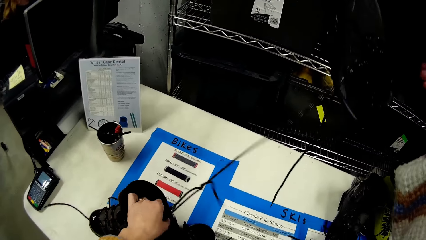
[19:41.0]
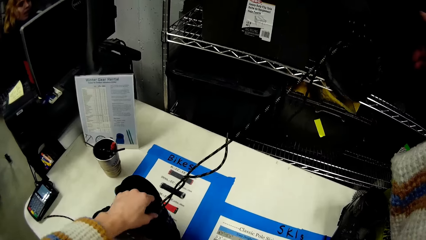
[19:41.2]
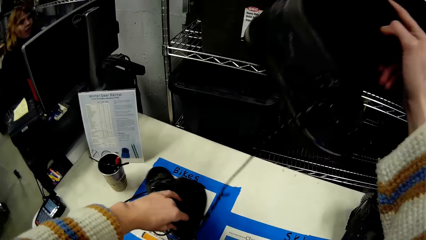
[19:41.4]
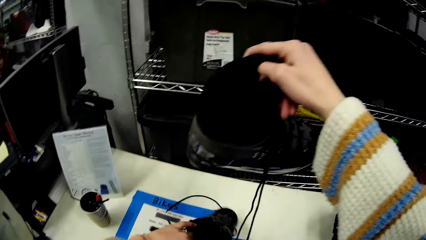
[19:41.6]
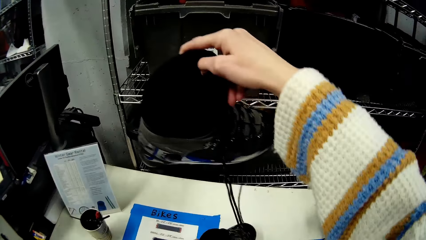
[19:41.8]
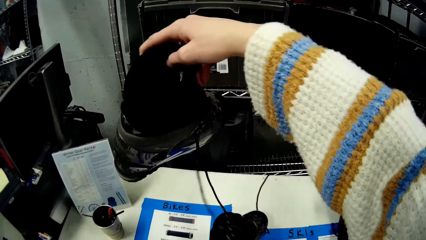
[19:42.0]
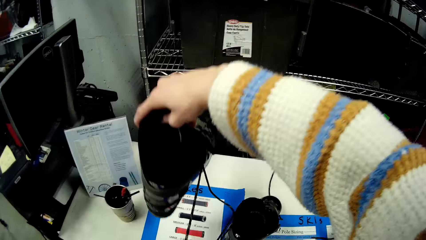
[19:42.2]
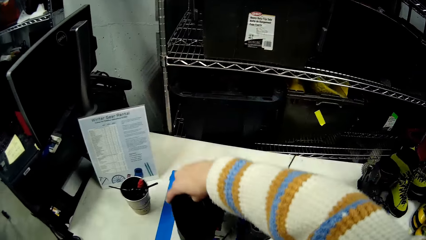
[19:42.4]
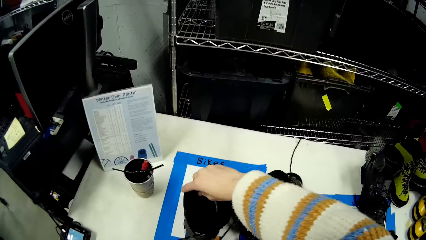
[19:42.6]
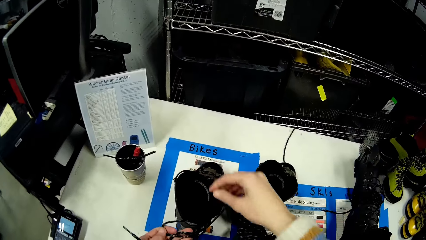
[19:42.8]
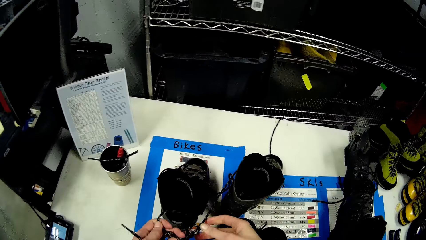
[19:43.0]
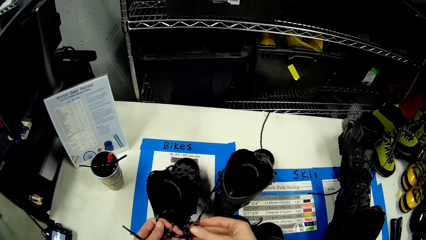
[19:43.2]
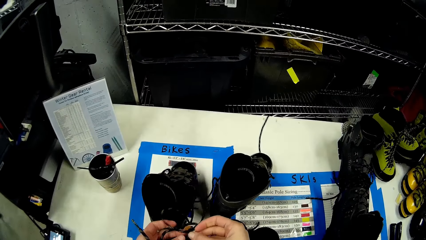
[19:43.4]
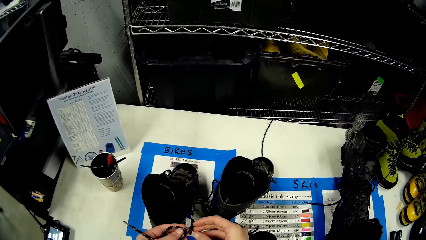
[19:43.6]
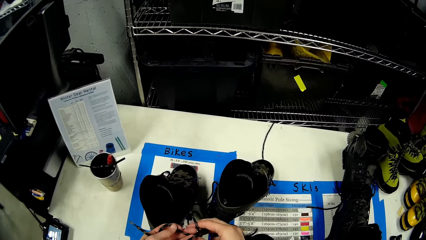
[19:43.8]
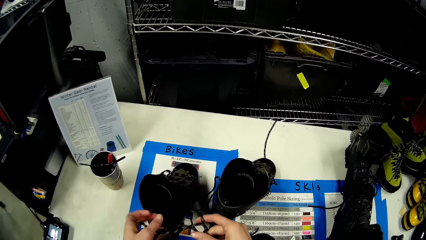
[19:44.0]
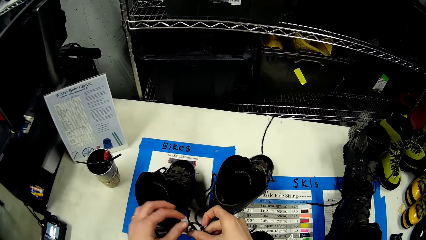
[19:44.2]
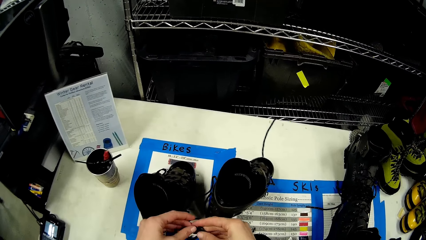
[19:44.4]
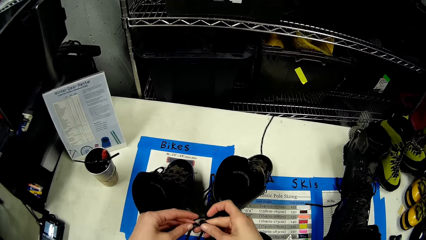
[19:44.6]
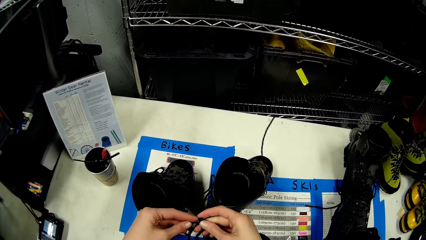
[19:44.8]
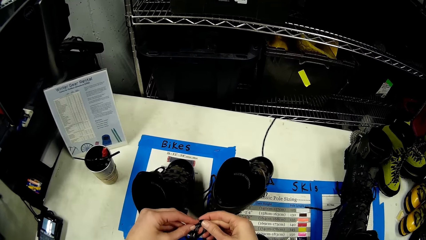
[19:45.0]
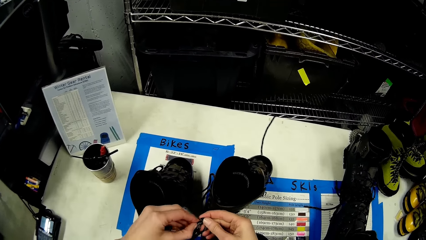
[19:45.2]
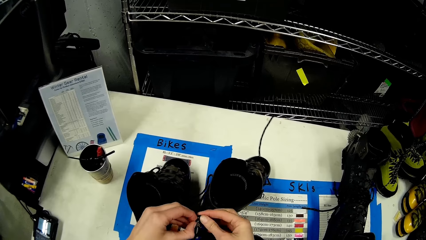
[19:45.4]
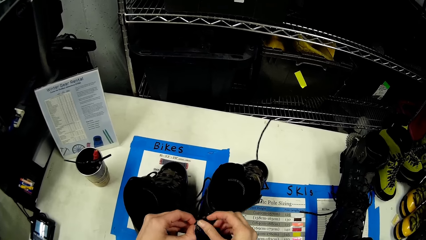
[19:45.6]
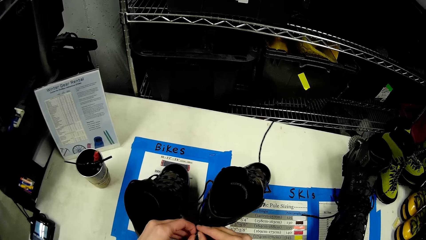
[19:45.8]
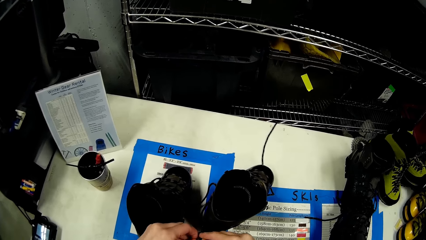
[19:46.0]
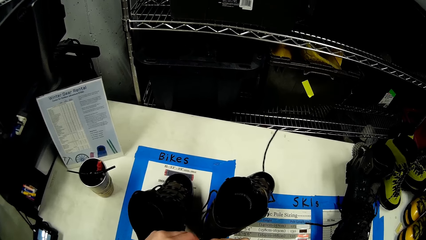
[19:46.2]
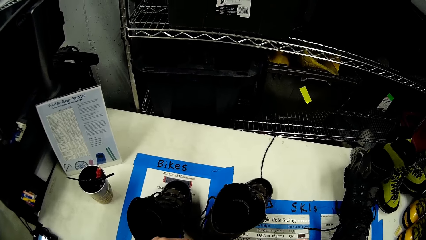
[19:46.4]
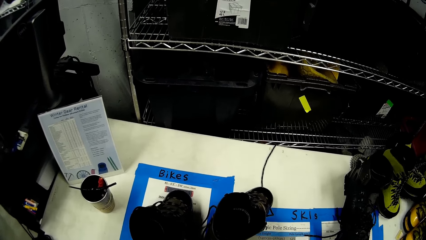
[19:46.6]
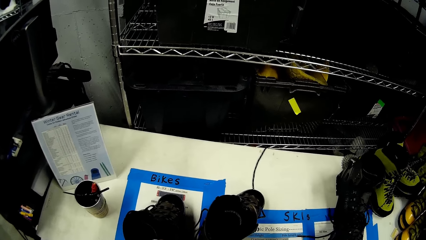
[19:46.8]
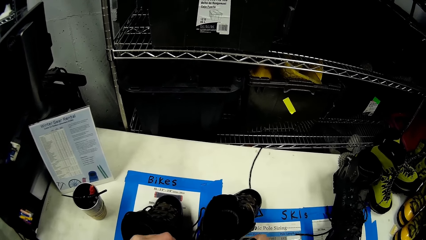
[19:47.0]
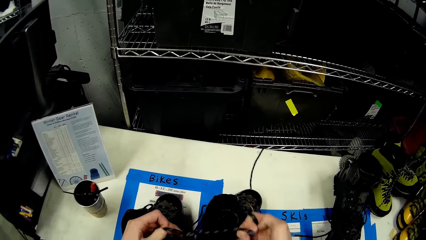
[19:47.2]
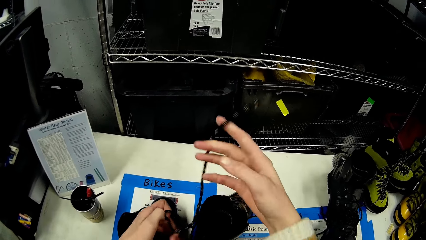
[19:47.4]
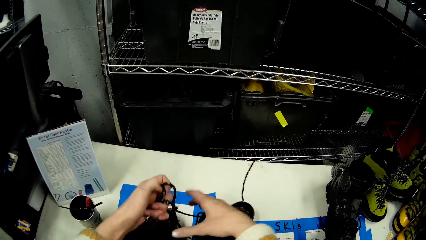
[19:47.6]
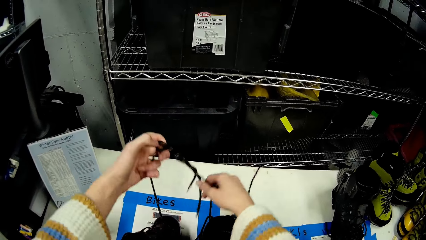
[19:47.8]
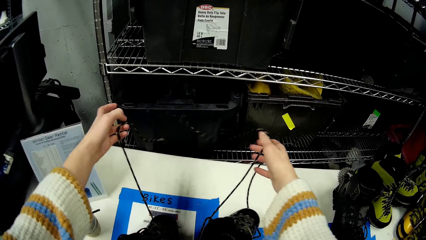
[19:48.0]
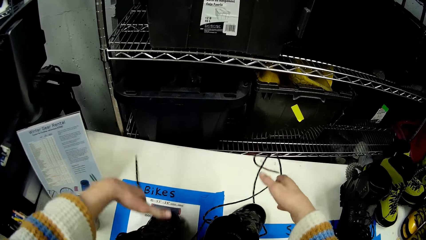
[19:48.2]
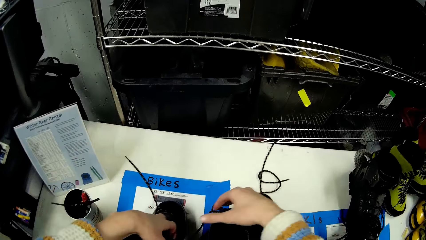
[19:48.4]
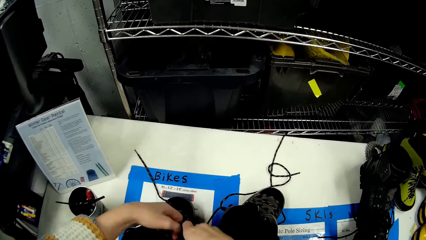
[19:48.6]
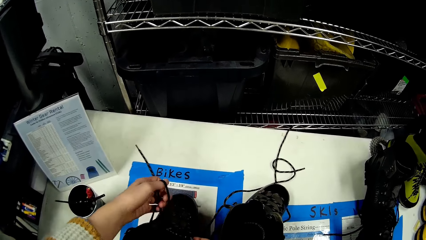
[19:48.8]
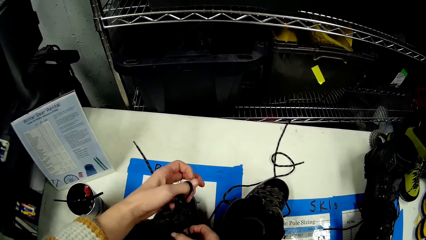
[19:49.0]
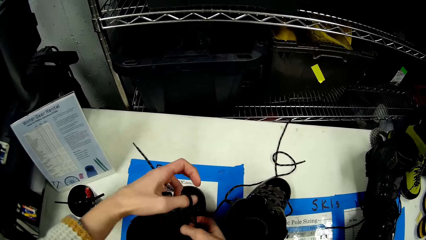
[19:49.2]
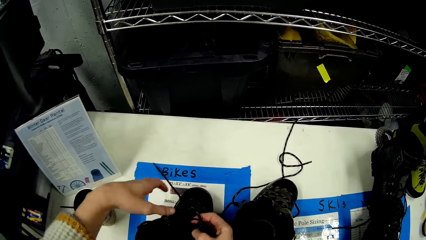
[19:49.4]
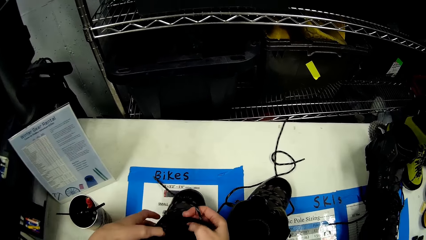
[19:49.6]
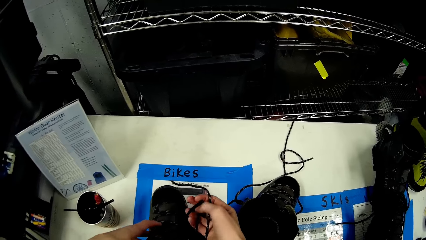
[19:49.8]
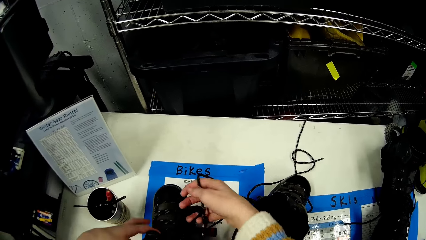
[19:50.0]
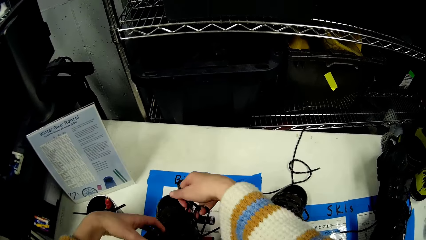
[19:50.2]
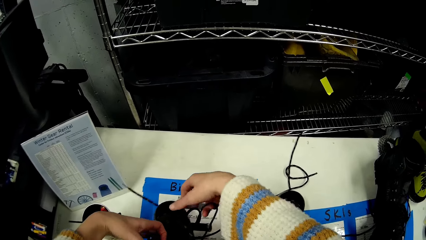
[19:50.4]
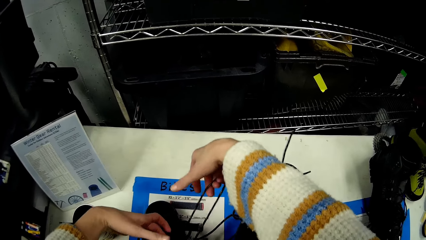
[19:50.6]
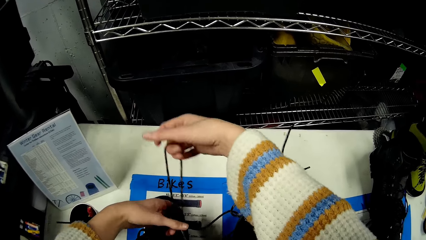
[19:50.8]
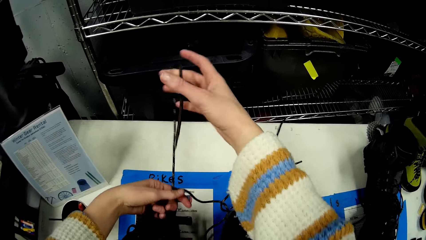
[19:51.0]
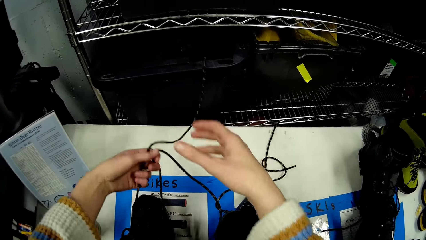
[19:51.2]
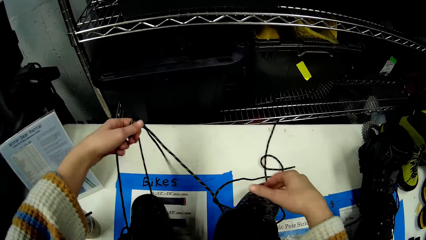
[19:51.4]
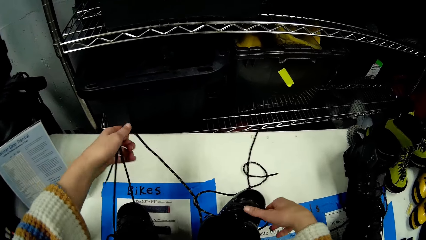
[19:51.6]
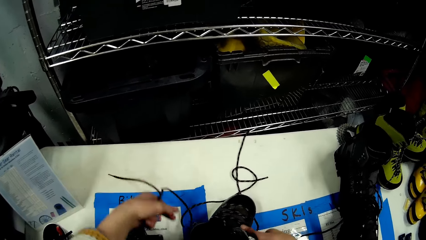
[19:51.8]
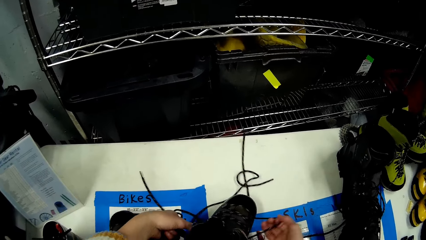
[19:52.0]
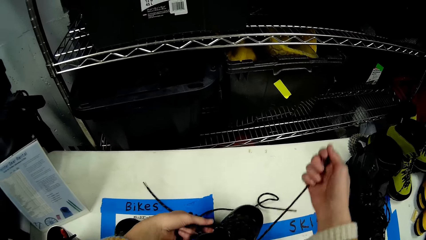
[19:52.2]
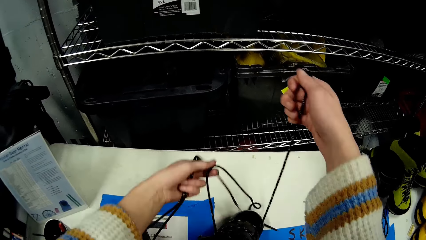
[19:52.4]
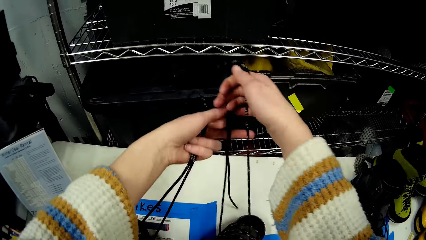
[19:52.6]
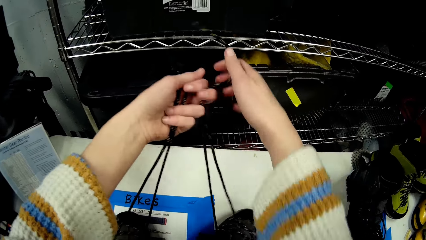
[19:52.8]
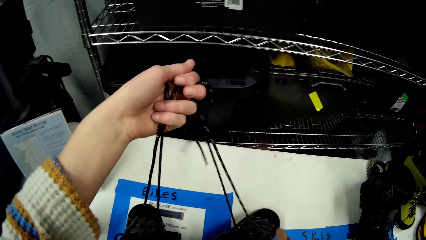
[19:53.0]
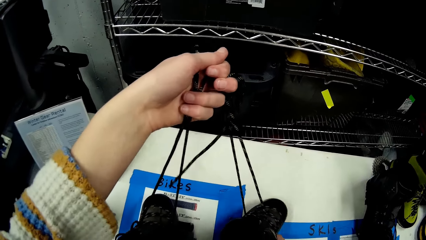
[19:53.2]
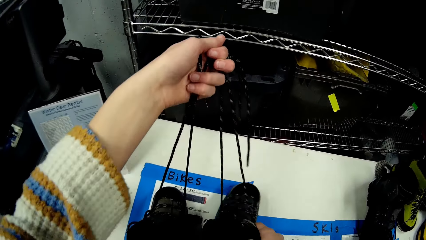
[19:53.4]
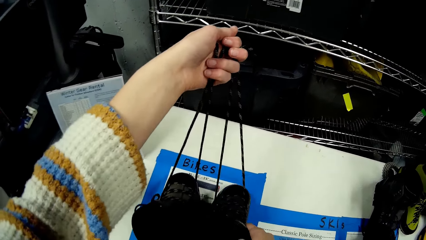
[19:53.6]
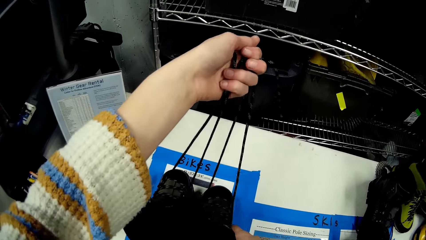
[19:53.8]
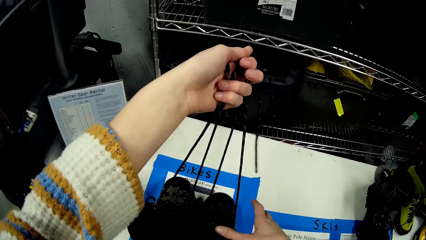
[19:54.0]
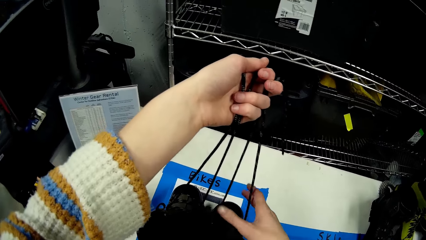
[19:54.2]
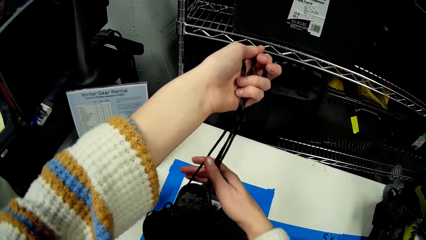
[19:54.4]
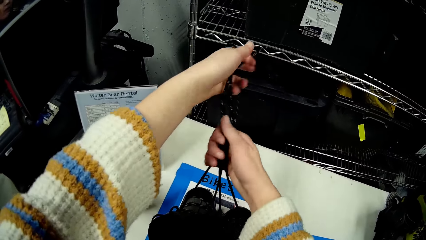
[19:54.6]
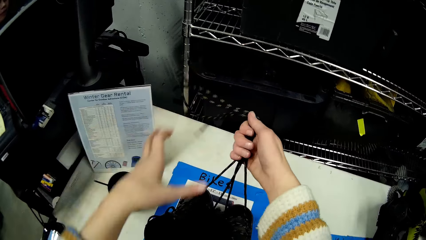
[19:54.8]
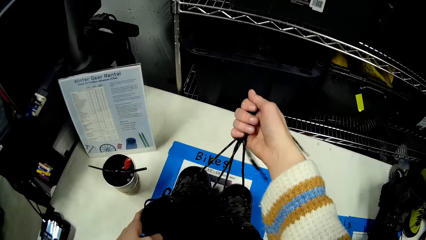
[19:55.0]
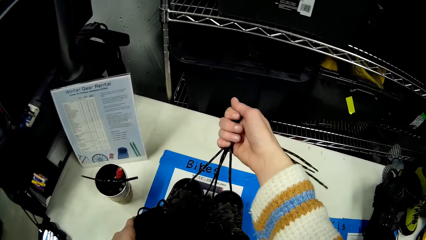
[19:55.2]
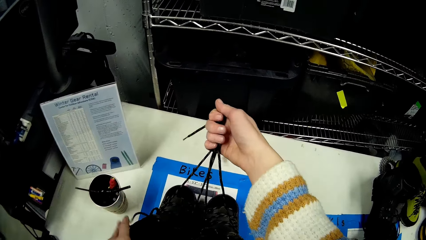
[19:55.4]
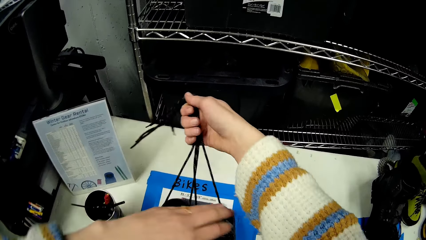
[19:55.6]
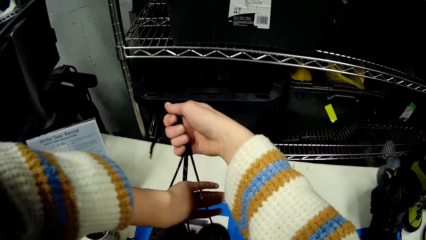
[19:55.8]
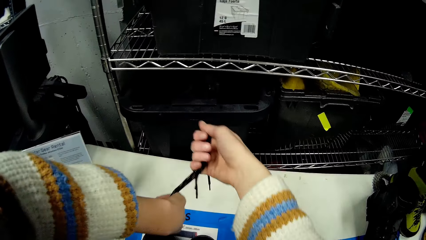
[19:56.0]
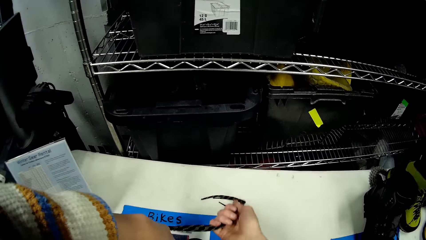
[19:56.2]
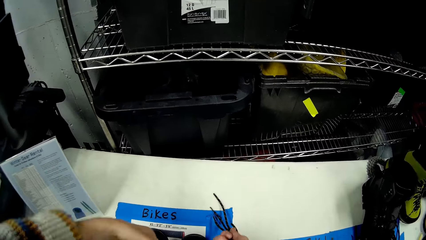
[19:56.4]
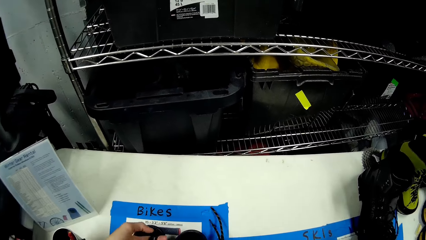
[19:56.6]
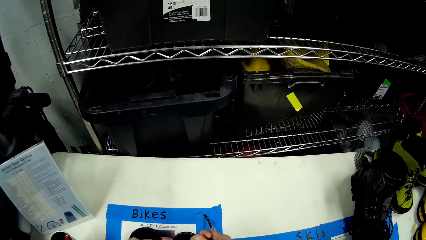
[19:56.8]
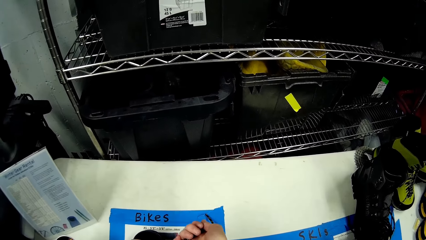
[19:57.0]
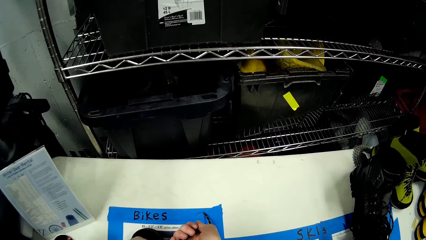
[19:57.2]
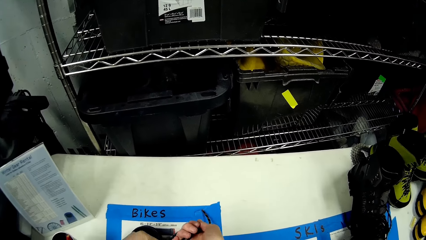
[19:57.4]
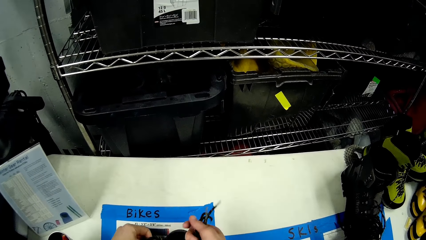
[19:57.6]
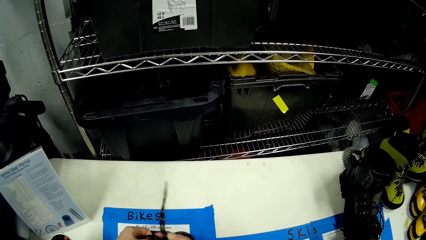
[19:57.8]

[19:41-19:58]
The camera wearer raises a shoe. She drops a boot on the table with her right hand. She unties the boot laces on the table with both hands. She throws the shoe laces aside. She holds the boot laces on the table with her left hand. She holds the boot laces on the table with both hands. She adjusts the boot on the table with her left hand. She ties the boot laces on the table with both hands.
